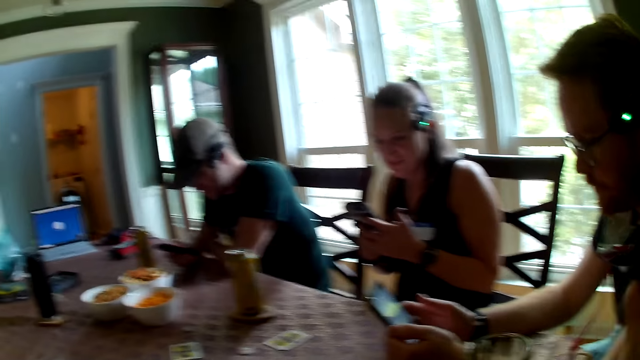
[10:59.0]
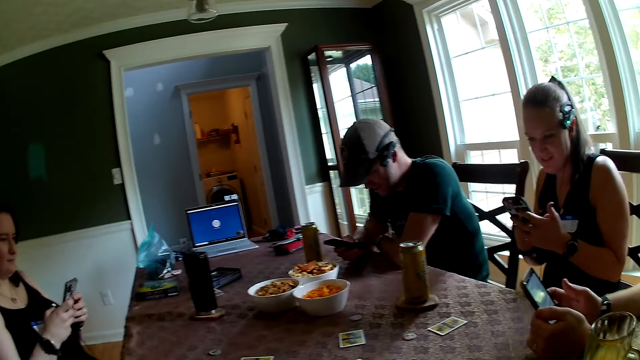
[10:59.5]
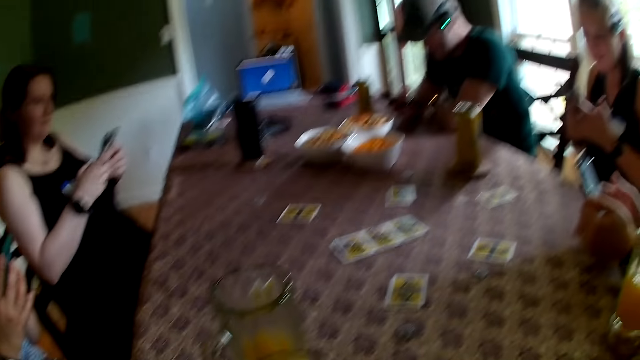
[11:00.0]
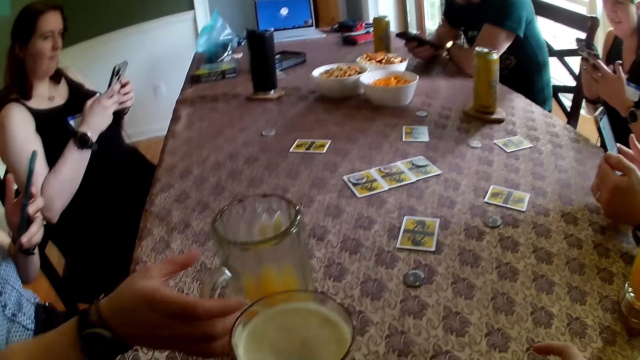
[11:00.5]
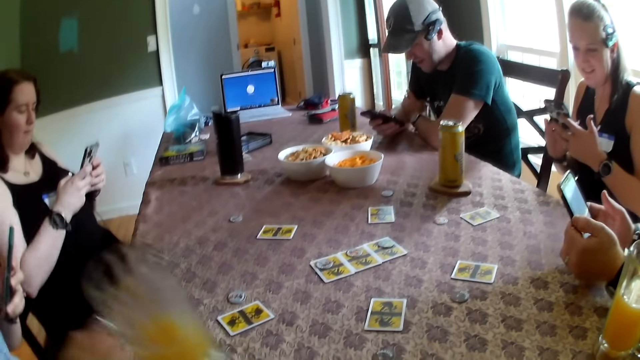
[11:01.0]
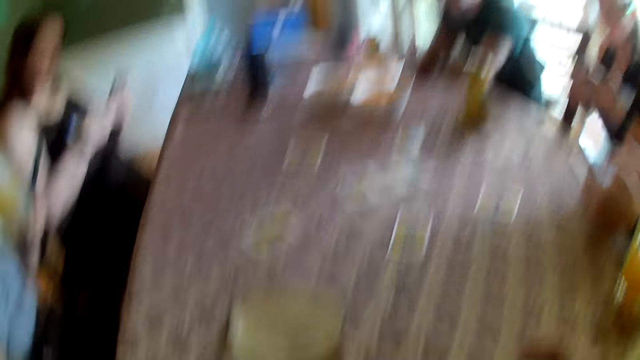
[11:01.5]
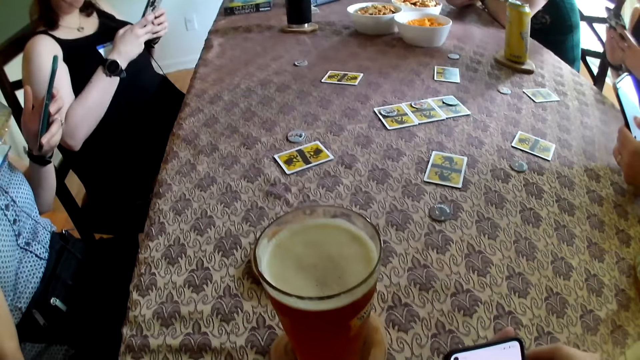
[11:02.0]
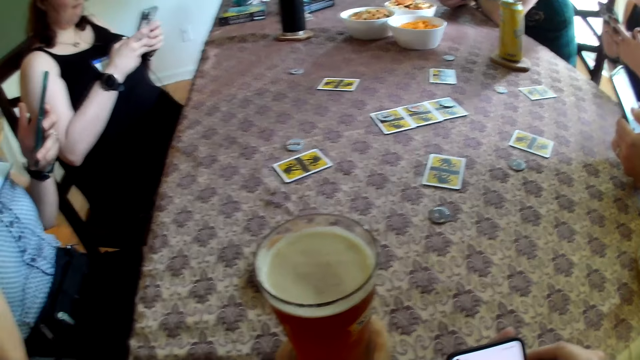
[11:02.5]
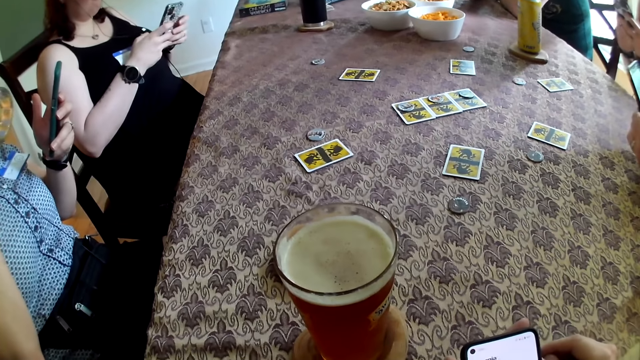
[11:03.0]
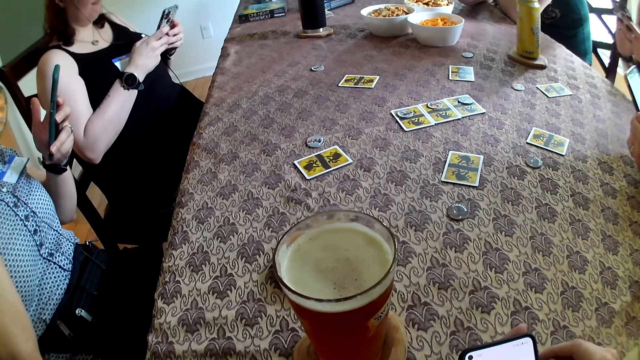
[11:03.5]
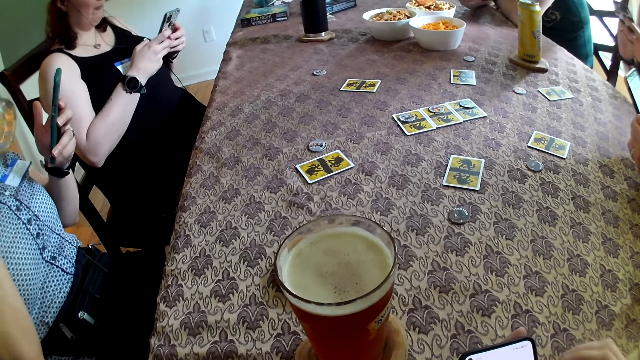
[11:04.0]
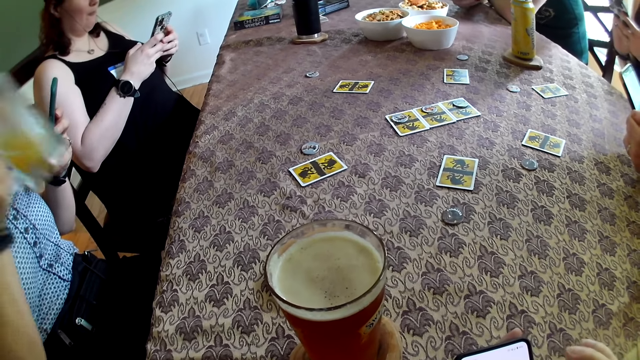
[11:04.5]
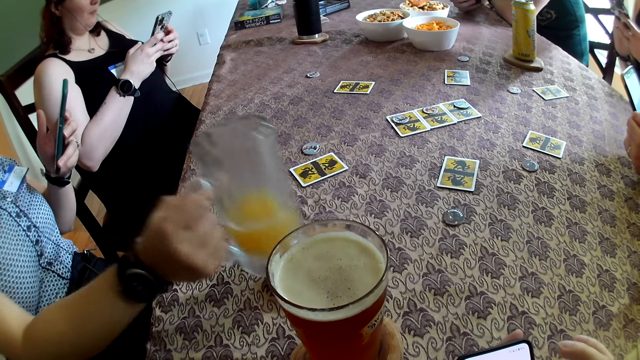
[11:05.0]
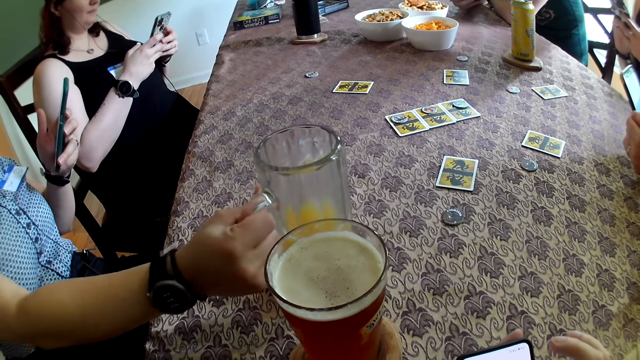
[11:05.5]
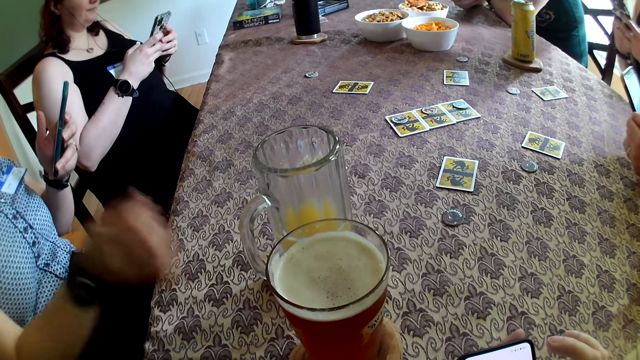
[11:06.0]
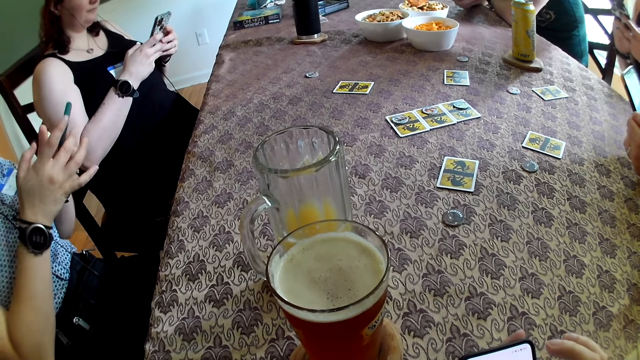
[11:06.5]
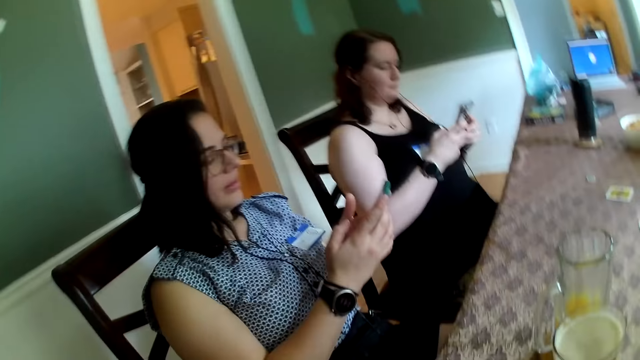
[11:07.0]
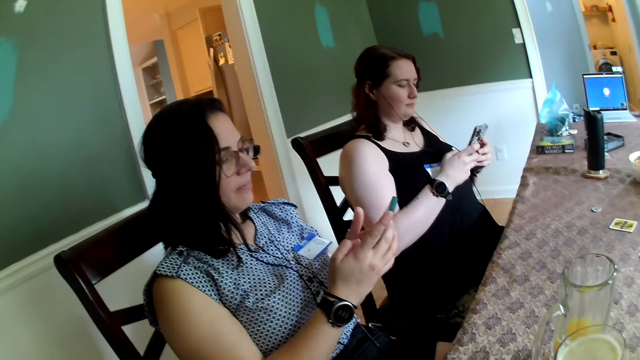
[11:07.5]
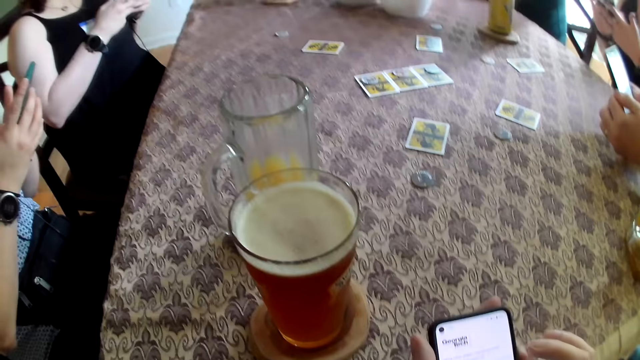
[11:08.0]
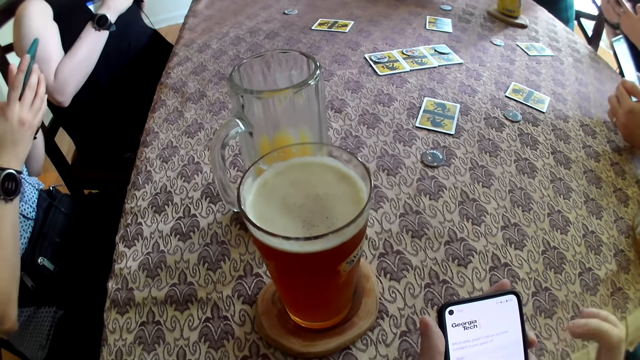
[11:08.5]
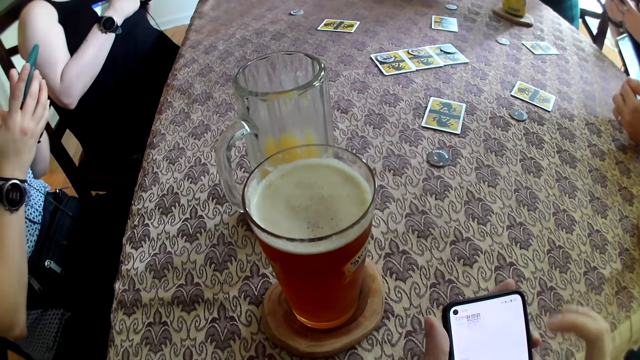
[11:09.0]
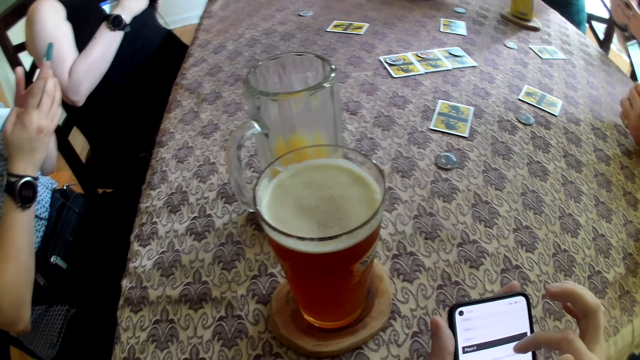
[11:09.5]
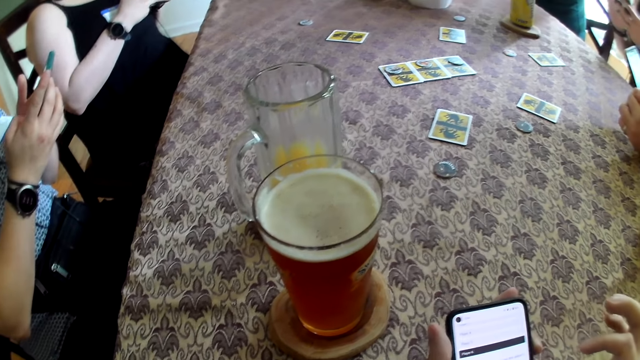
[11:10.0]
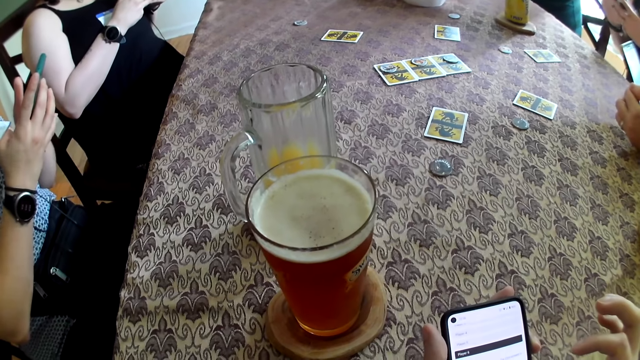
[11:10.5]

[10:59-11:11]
The camera wearer looks sideways. They look in front. A woman picks a cup or mug of drink from the table with her right hand. The woman drinks juice from the cup with her right hand. The woman drops the cup on the table with her right hand and removes her right hand from the mug. The woman holds the phone with both hands. The camera wearer looks sideways. They look at the phone.

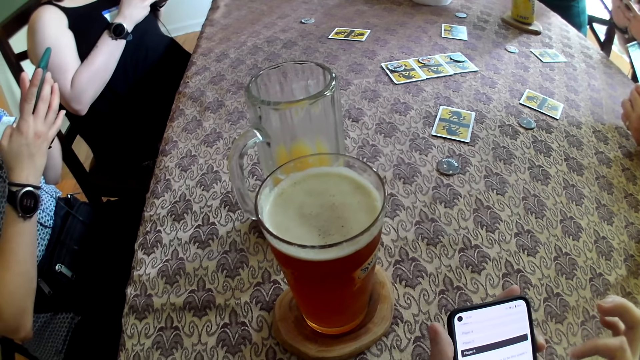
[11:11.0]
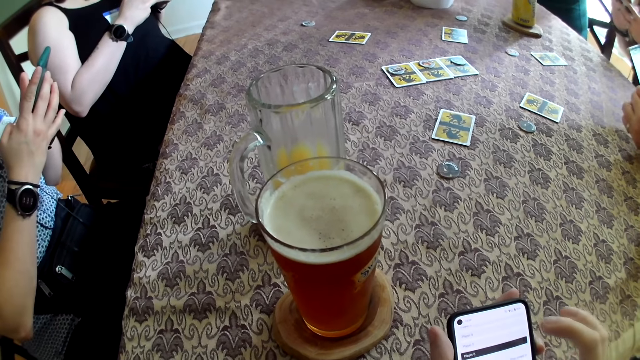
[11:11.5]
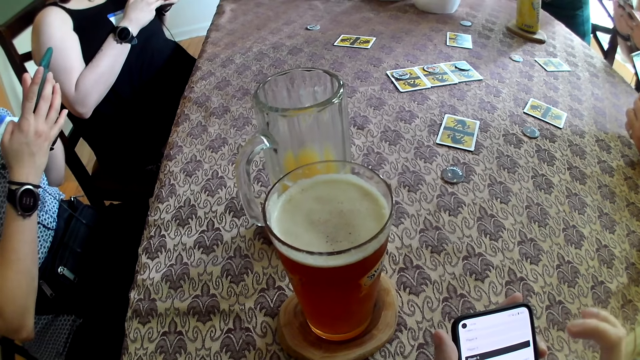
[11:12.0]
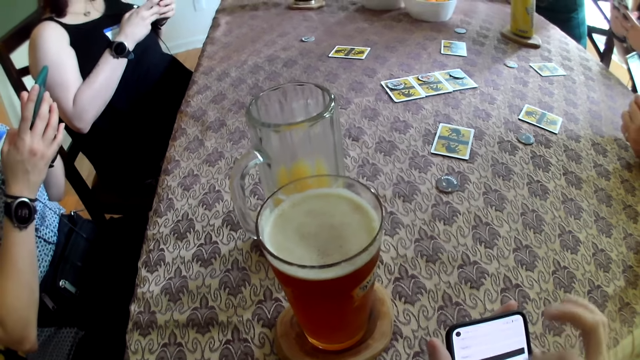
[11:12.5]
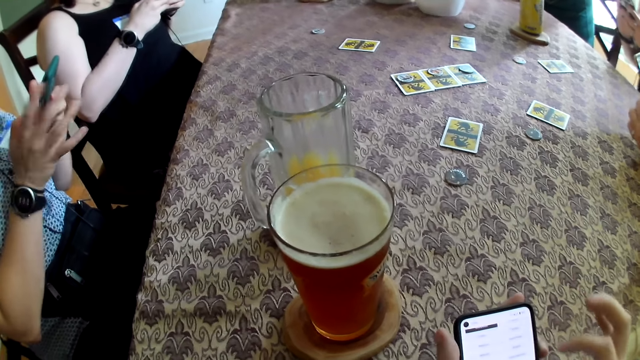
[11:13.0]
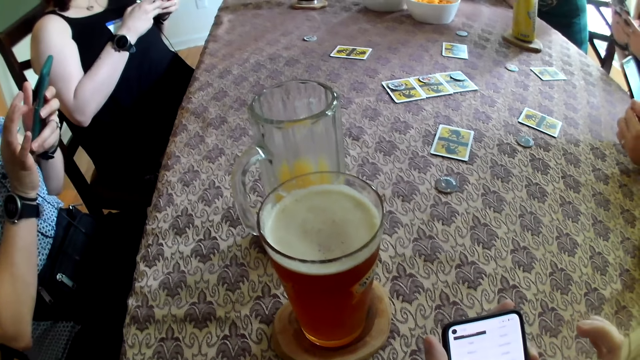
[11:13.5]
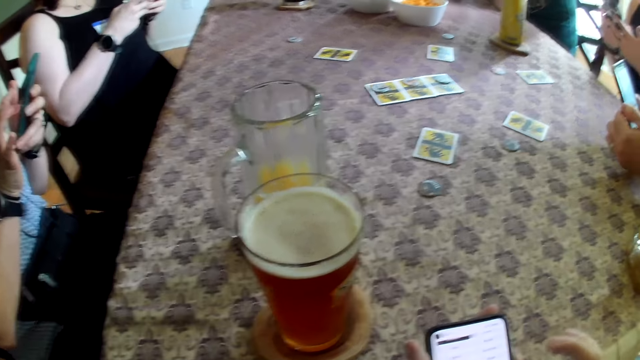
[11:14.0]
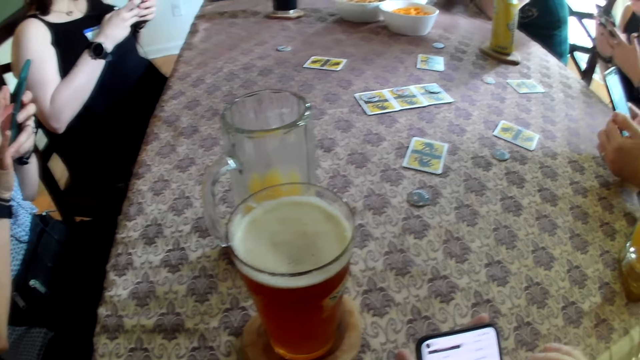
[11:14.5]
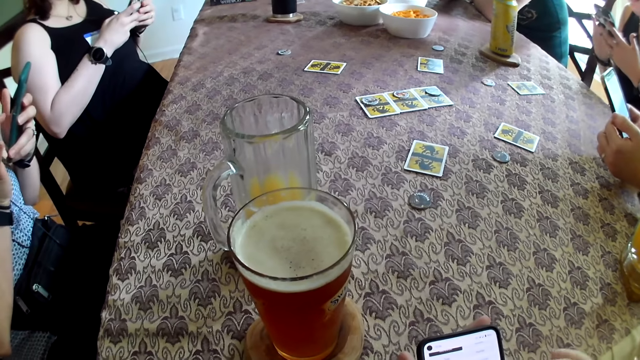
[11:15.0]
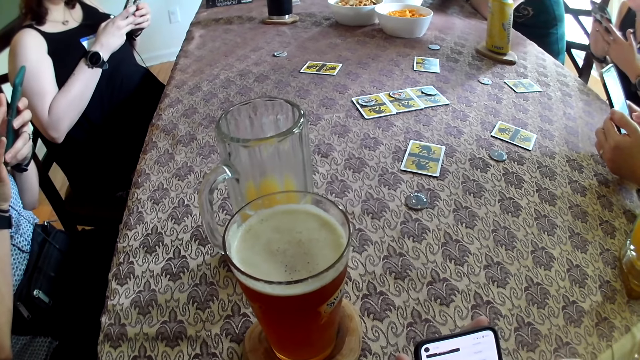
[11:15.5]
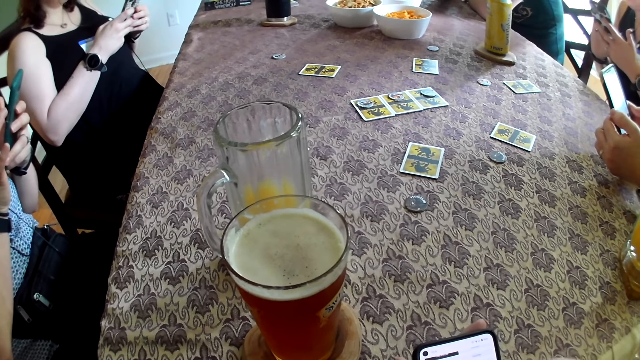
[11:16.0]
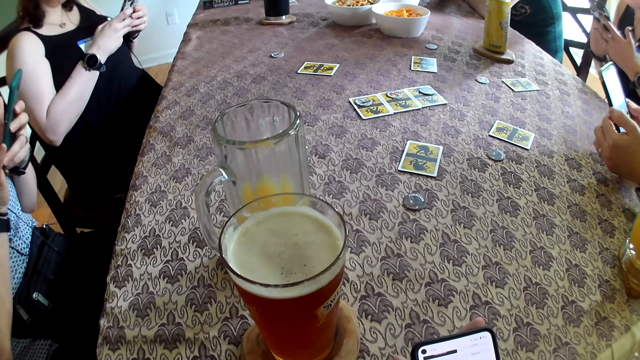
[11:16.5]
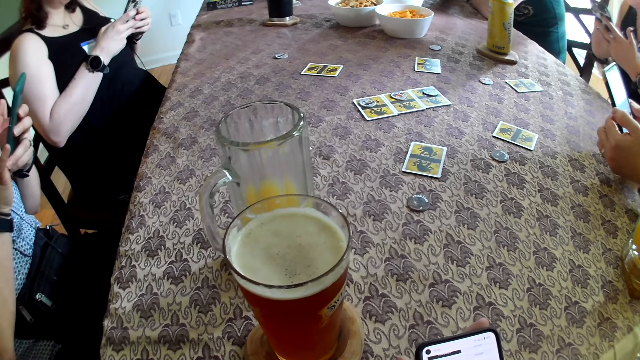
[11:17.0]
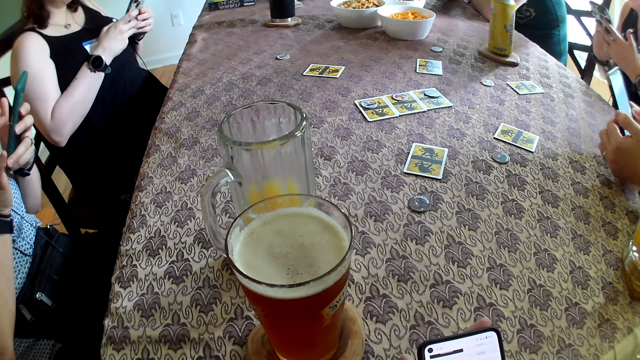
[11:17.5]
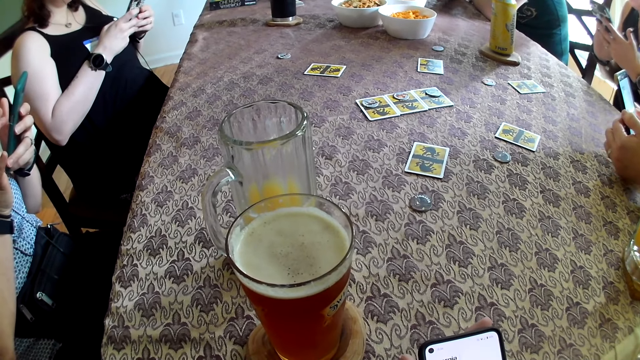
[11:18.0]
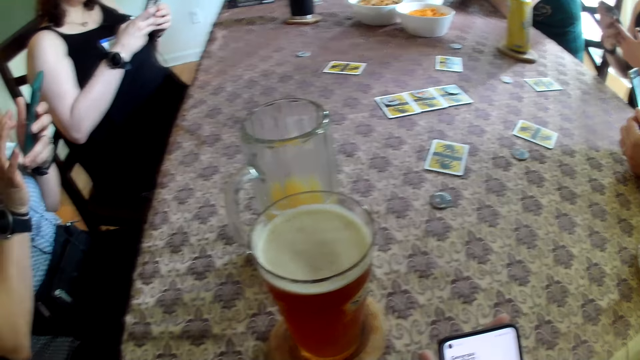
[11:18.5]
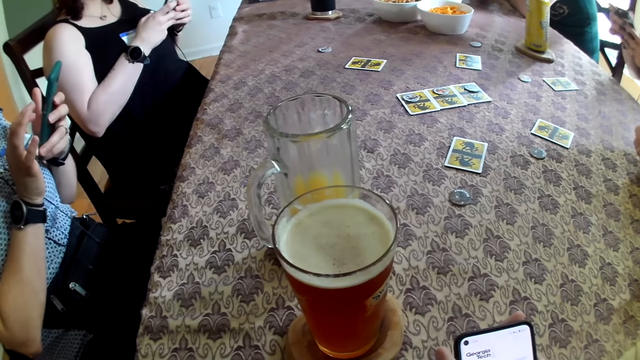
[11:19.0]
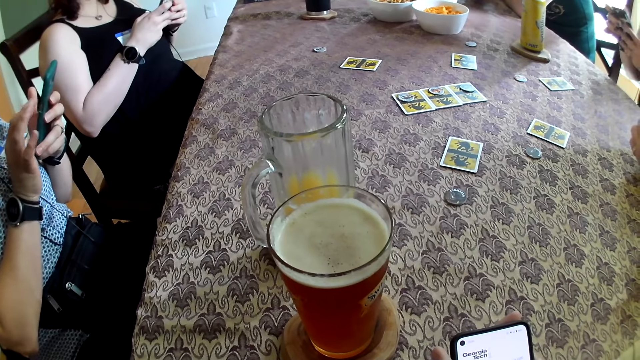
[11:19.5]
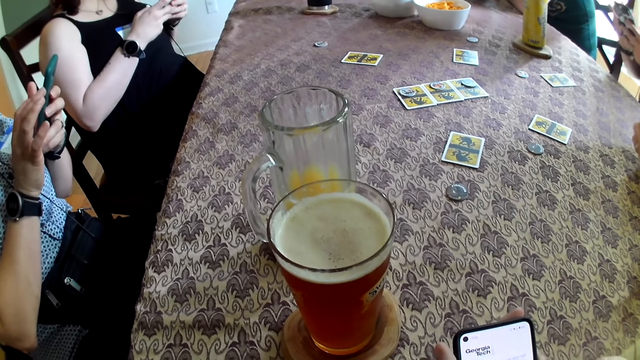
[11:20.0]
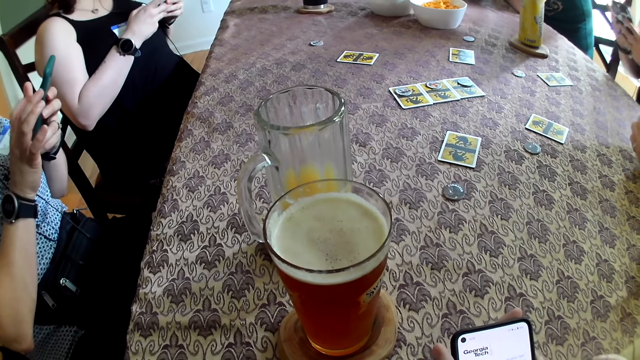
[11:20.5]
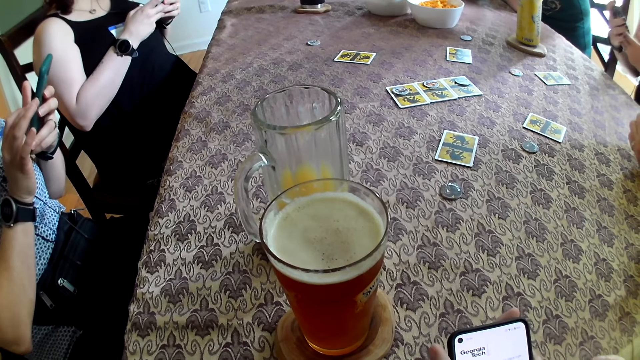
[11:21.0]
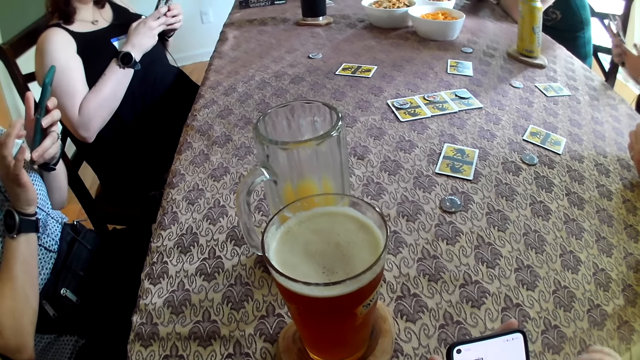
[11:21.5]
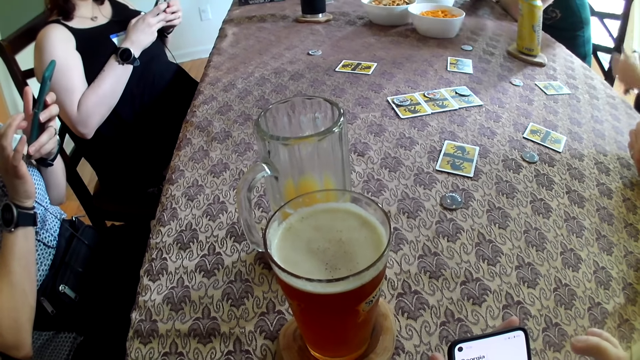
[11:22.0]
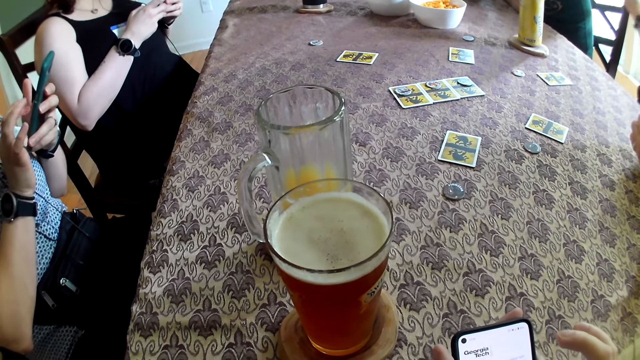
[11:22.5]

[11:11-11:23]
The camera wearer operates the phone with his right hand. A woman operates the phone with her right hand. The woman drops the phone in her pocket with her right hand.
